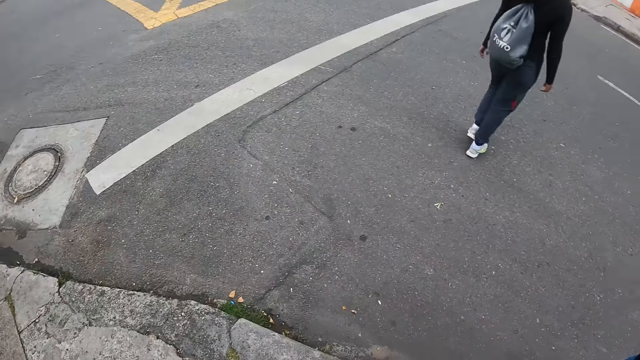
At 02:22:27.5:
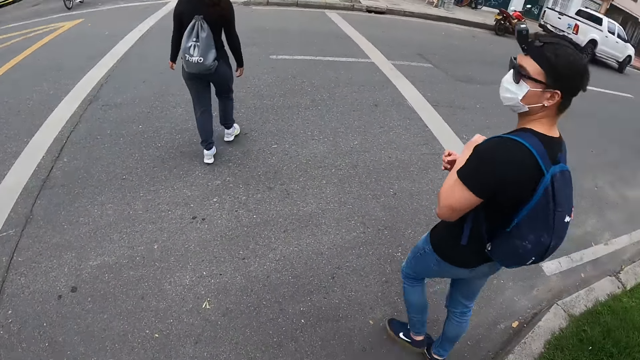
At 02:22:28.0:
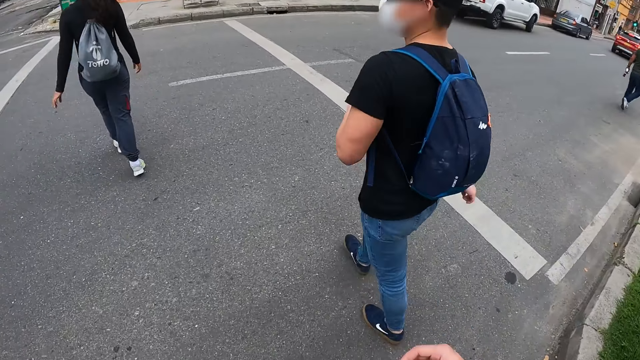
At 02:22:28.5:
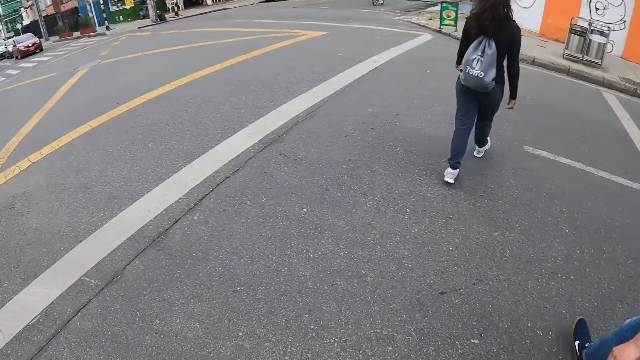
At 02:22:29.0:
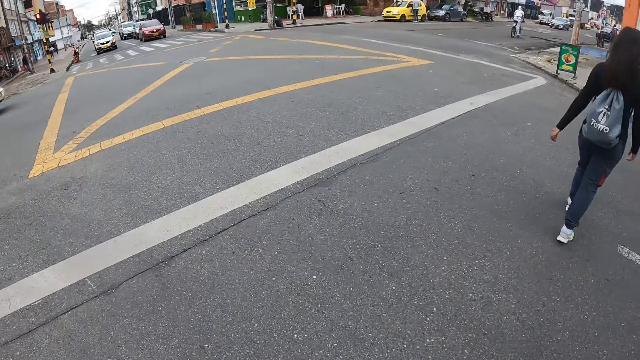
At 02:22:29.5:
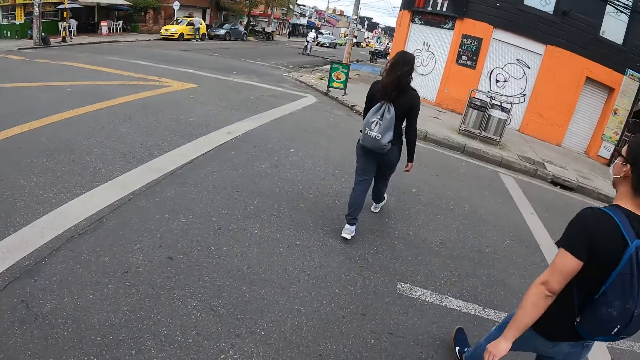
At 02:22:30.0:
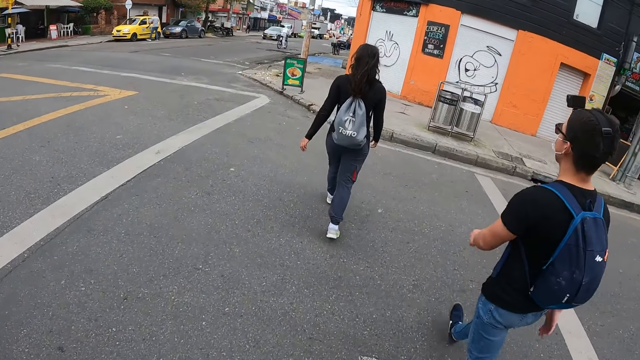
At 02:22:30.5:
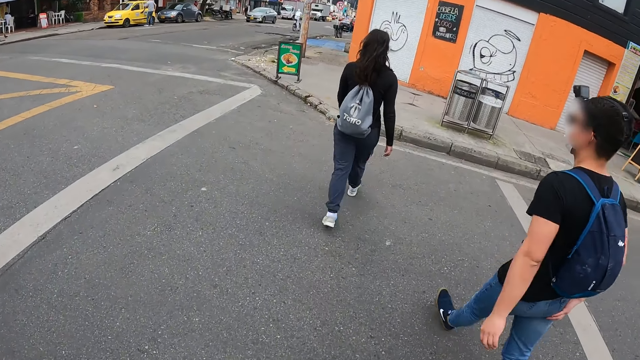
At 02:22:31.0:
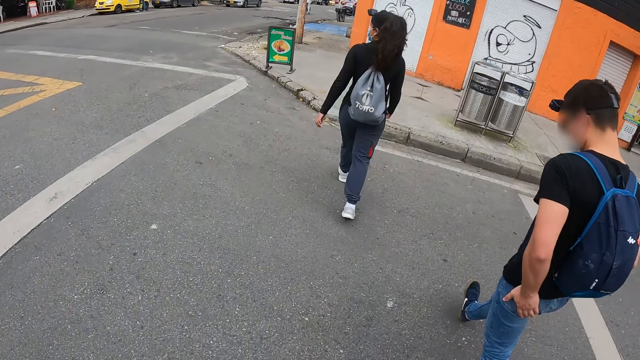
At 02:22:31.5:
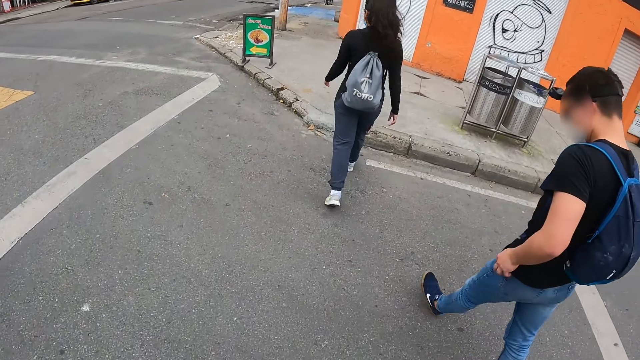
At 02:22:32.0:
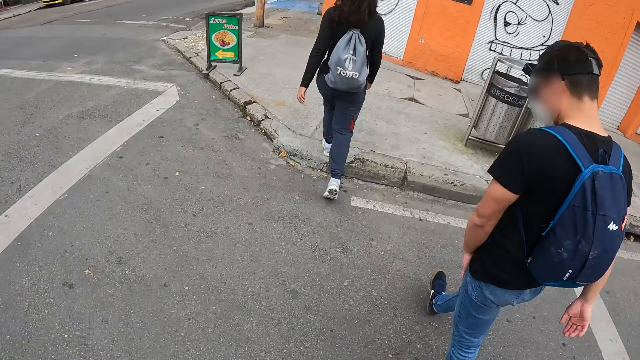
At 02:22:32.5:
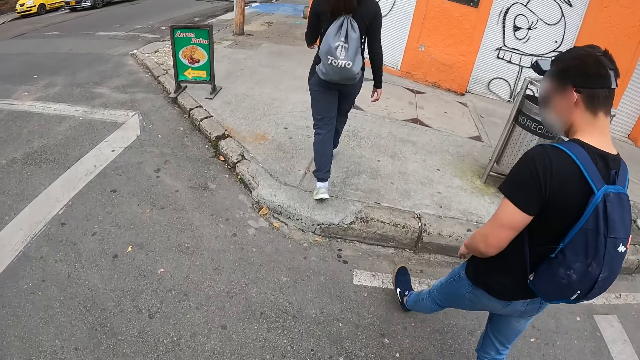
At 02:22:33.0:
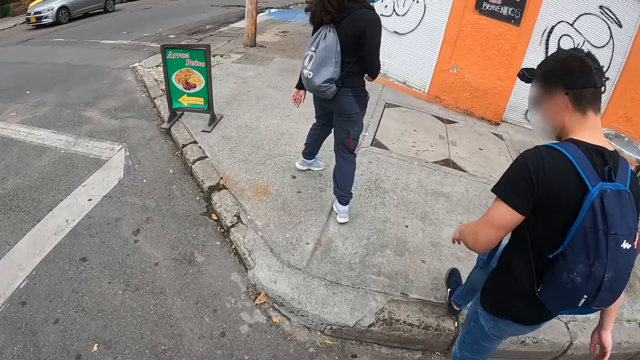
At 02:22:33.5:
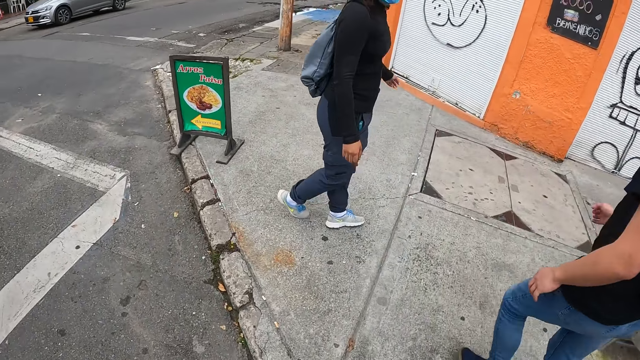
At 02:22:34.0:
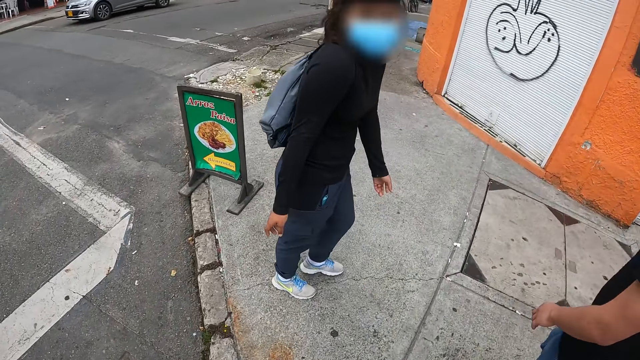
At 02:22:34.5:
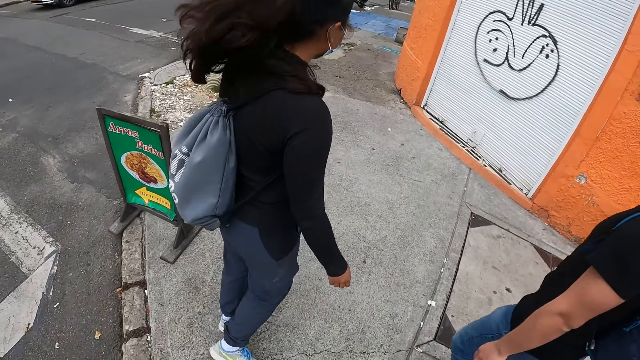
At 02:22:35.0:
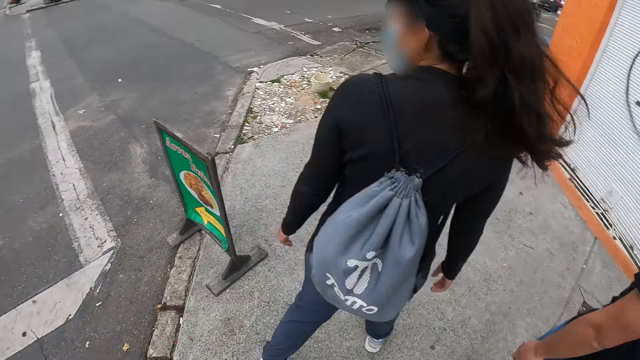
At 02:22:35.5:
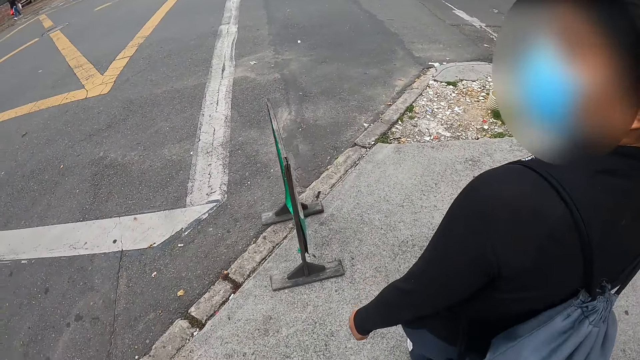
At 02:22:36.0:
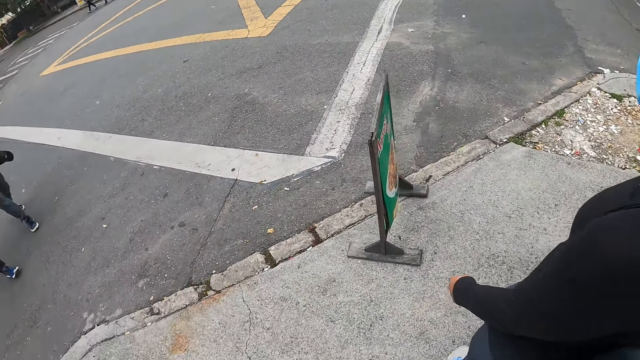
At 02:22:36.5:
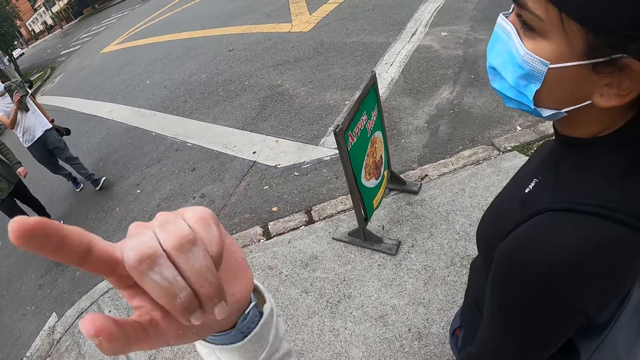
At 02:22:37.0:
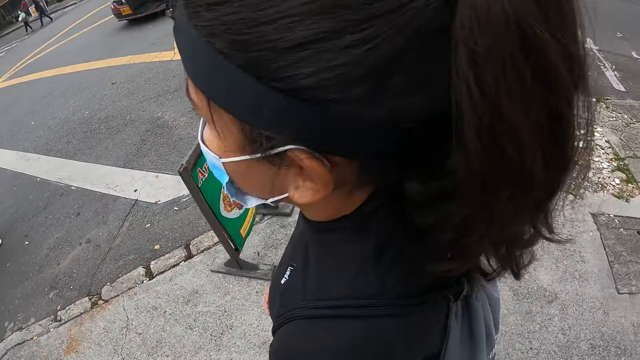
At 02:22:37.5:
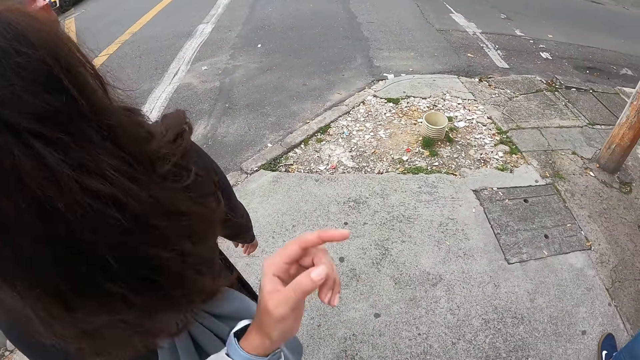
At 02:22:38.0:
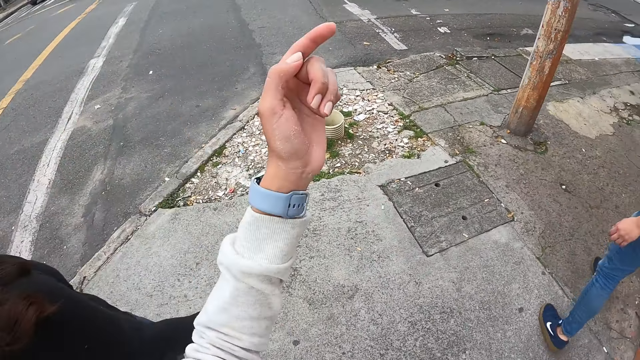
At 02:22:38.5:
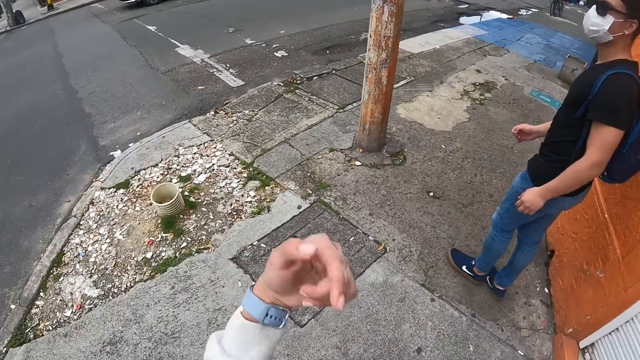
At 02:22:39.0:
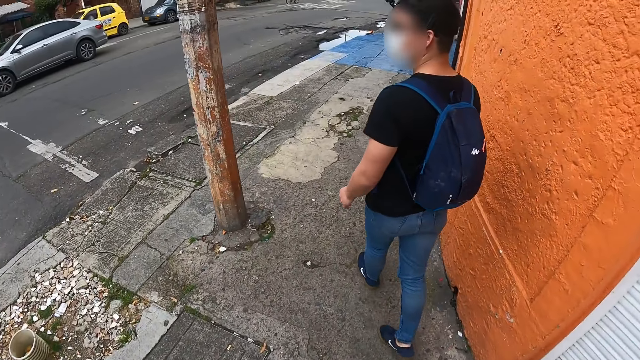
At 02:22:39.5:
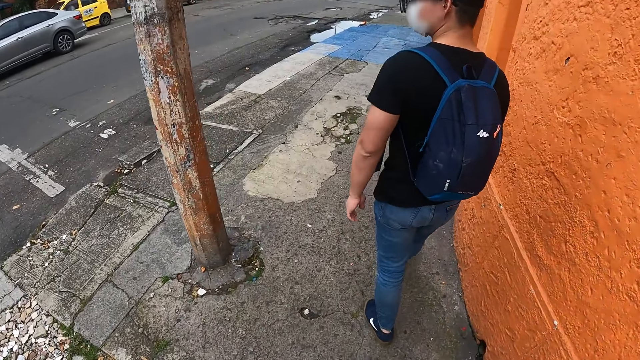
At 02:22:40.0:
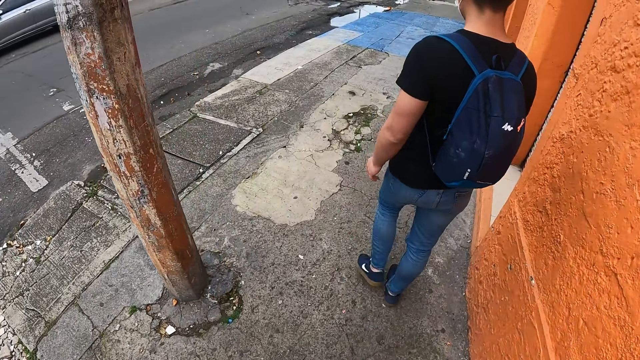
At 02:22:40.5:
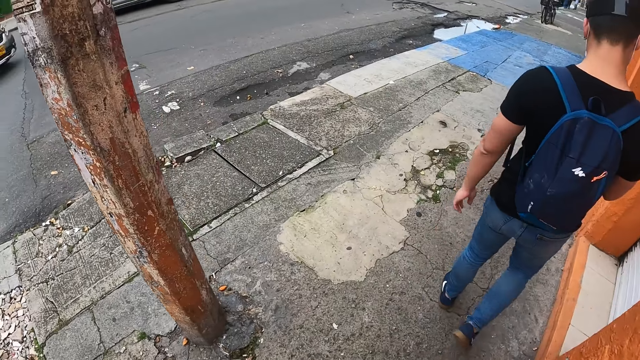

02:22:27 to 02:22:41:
The camera wearer crosses the road with the man. The man walks on the street path. The camera wearer walks on the street path. The man stops on the street path. The camera wearer gestures out.

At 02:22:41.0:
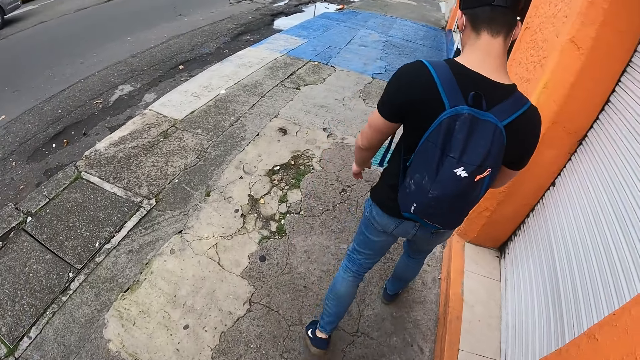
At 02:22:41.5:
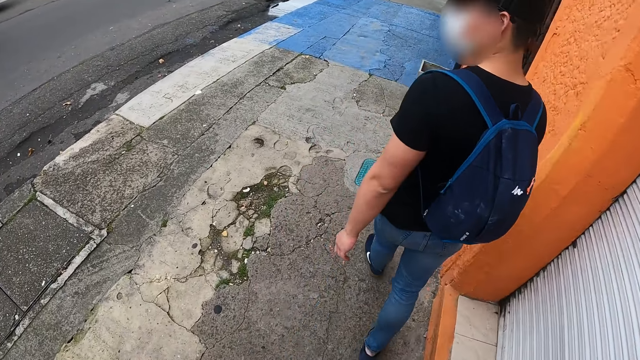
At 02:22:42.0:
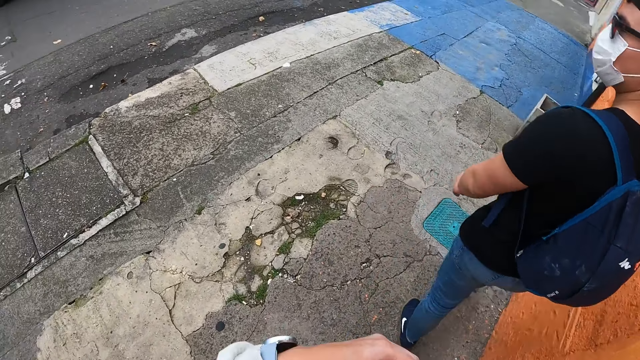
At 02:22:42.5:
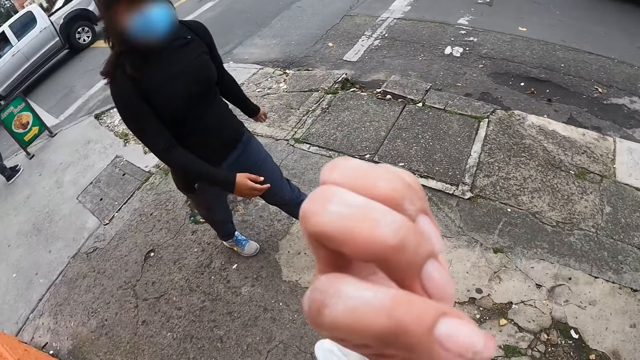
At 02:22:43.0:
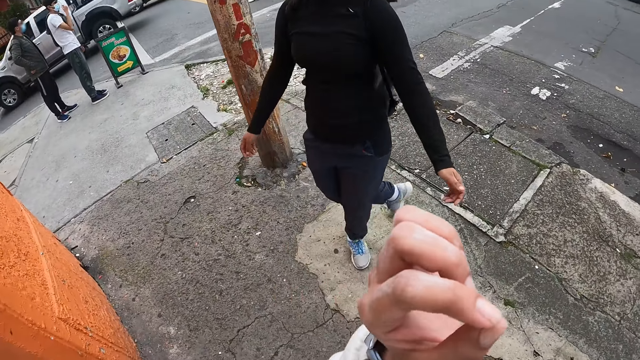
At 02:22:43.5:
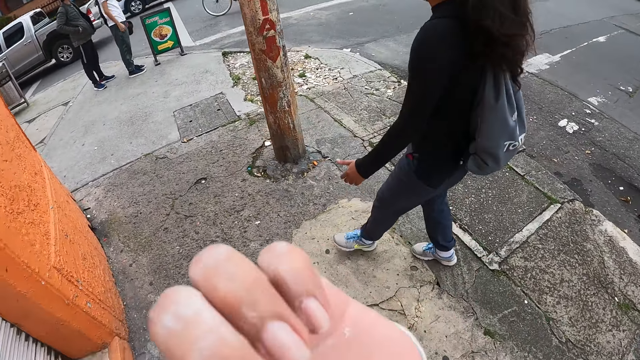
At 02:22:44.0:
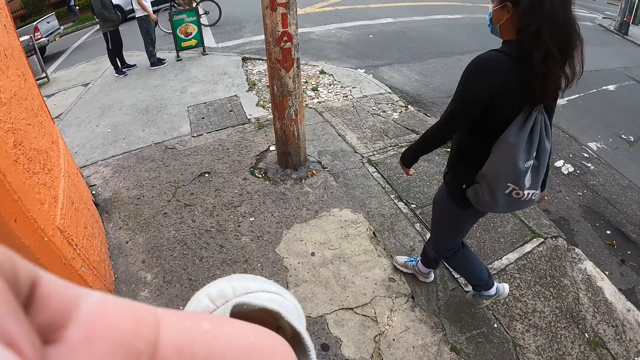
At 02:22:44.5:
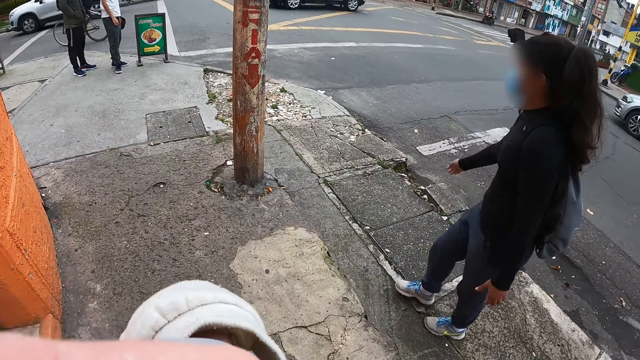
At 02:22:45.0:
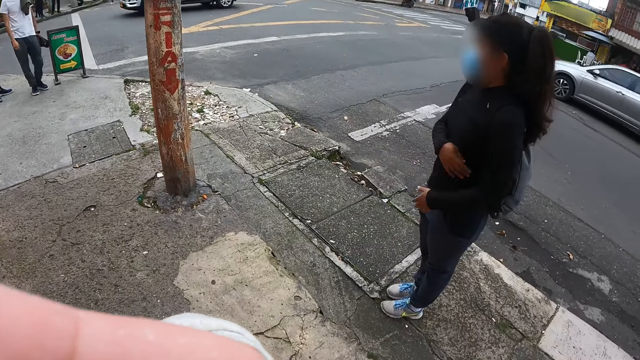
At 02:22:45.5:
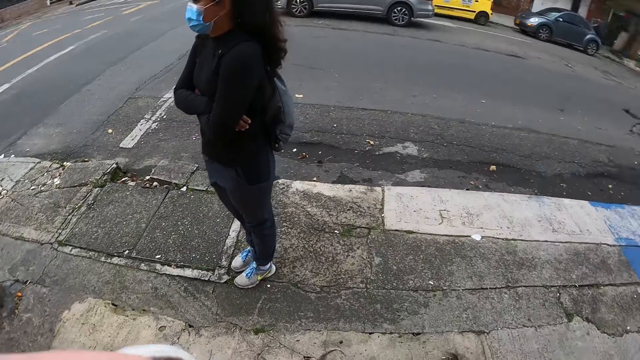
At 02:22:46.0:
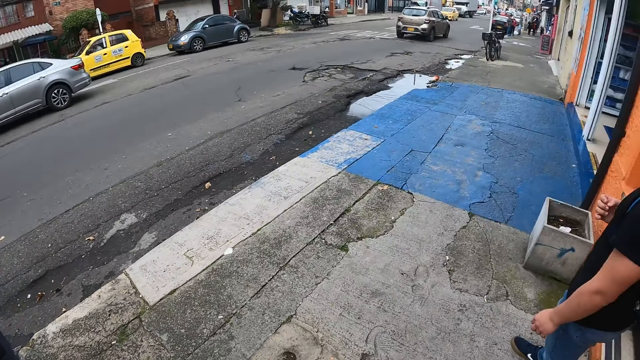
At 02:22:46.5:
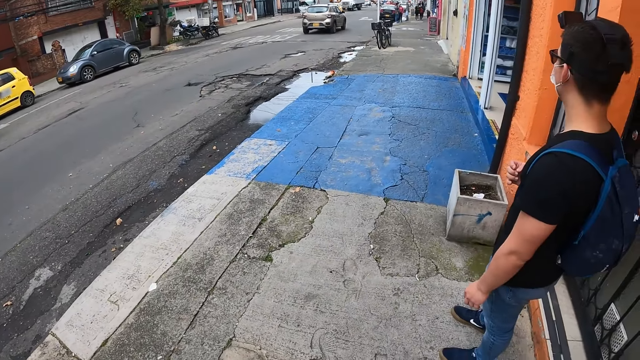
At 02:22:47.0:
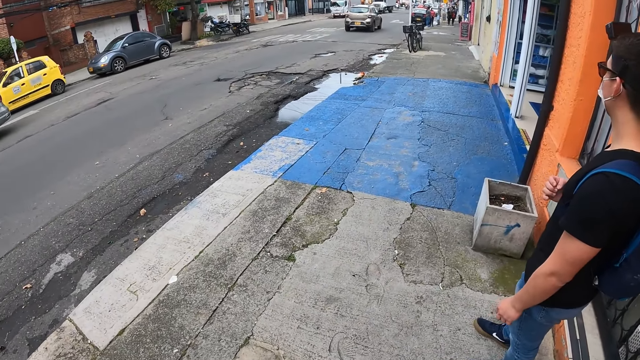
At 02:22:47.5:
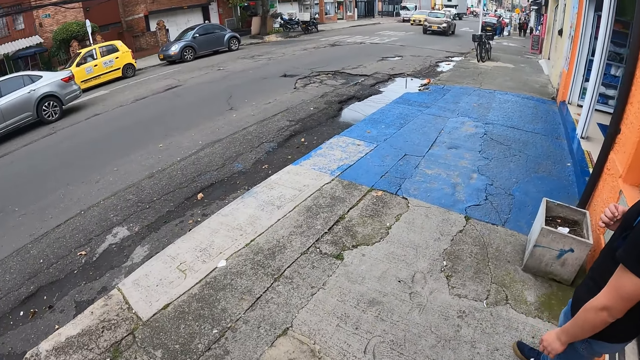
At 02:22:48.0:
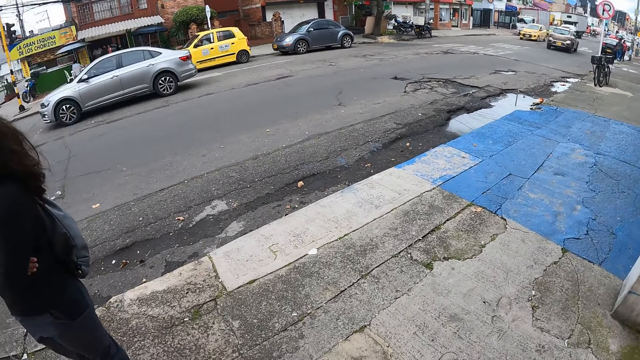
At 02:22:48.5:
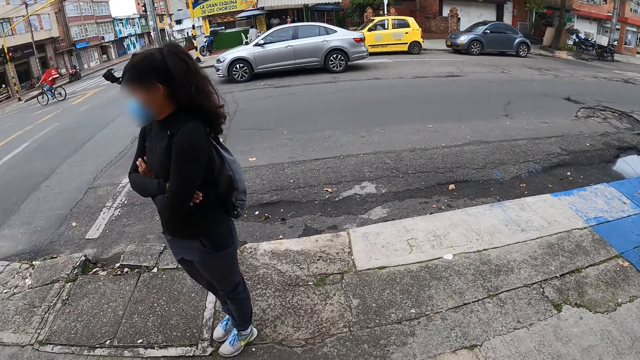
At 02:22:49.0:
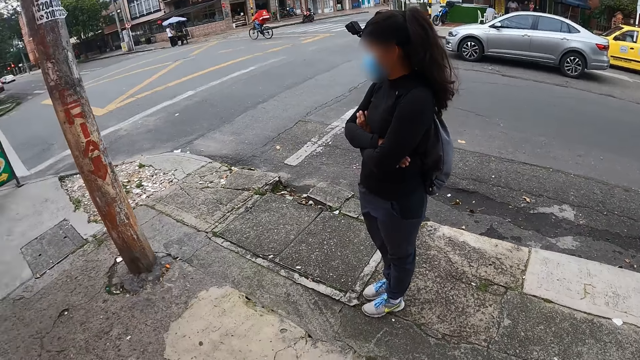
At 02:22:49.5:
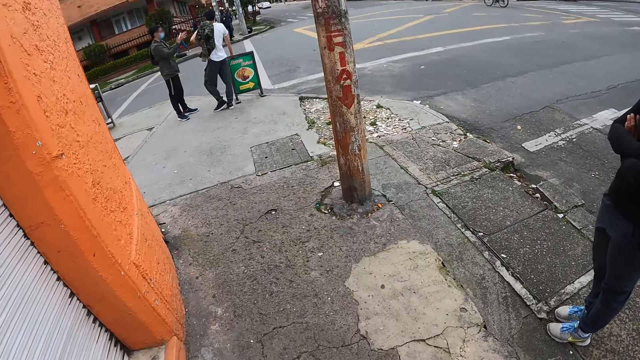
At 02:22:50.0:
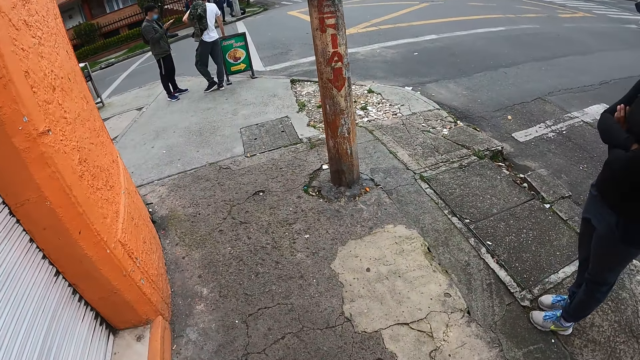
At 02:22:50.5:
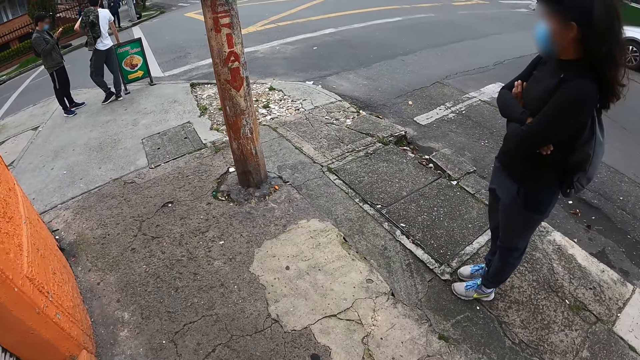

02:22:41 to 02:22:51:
A man stops on the street path.
